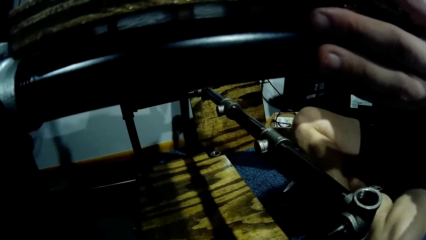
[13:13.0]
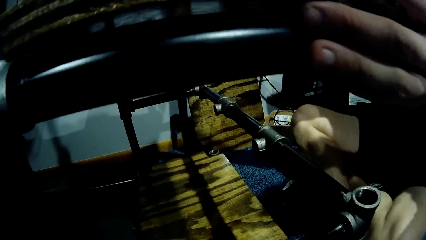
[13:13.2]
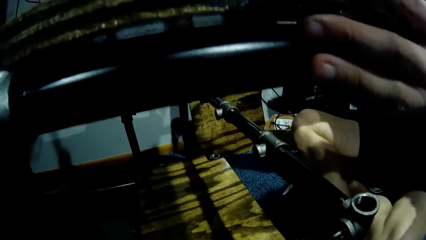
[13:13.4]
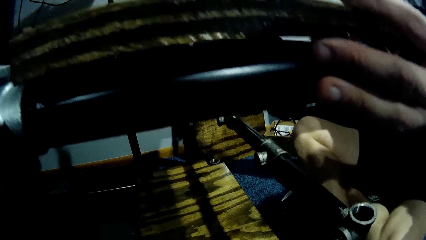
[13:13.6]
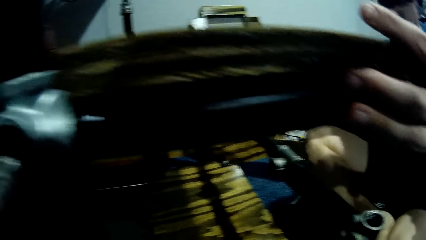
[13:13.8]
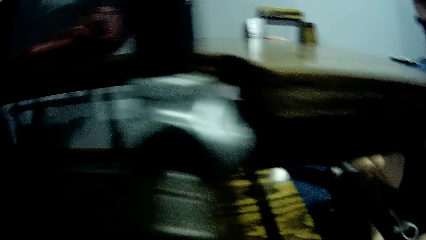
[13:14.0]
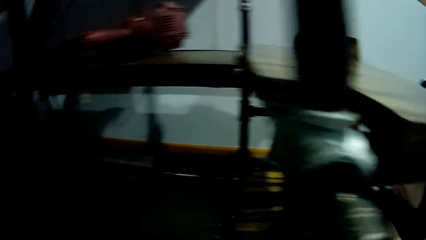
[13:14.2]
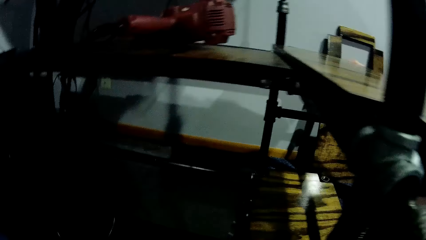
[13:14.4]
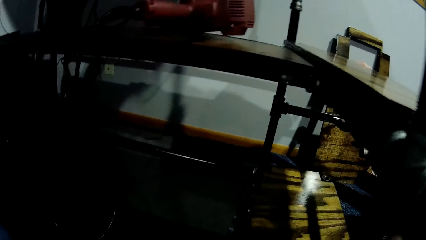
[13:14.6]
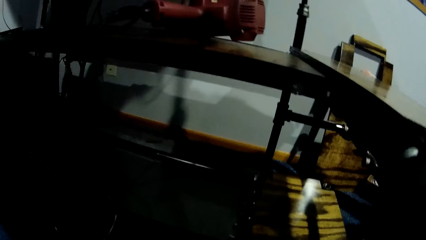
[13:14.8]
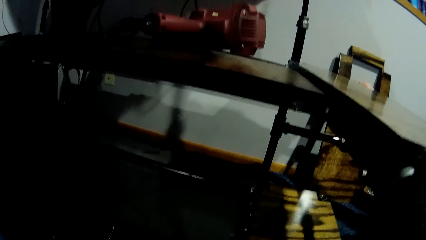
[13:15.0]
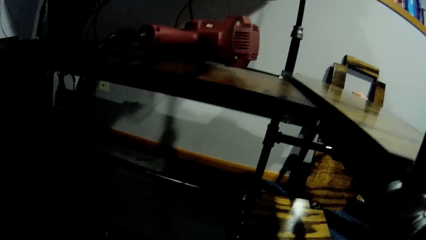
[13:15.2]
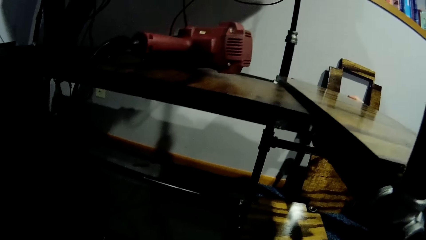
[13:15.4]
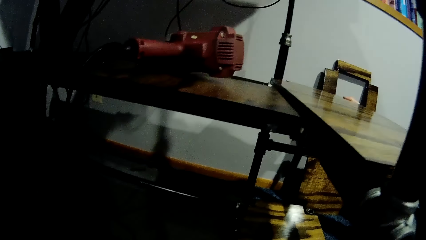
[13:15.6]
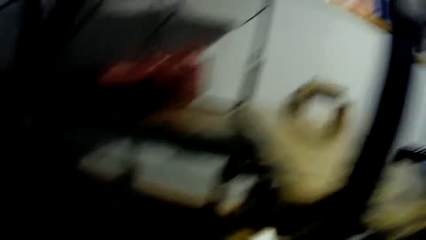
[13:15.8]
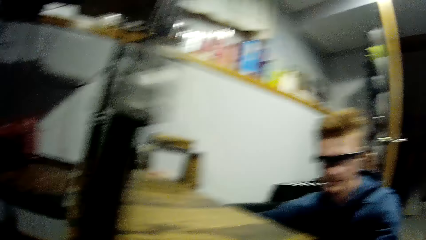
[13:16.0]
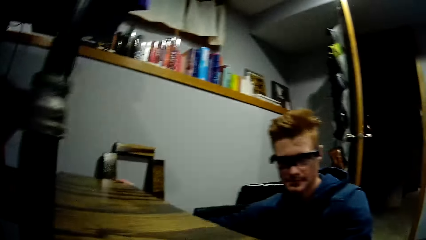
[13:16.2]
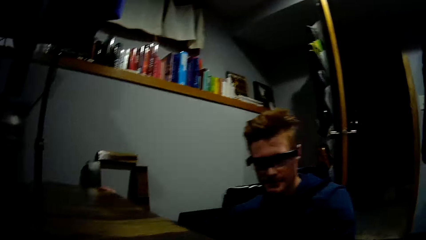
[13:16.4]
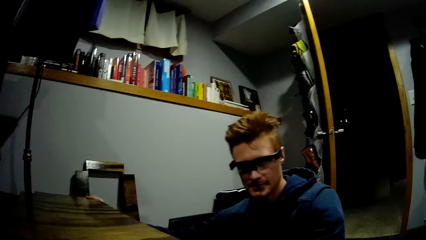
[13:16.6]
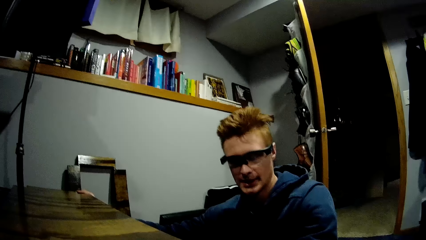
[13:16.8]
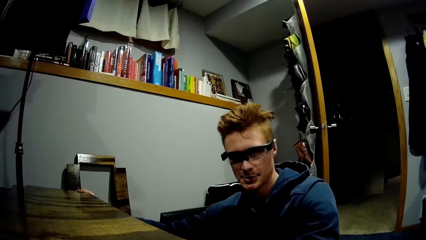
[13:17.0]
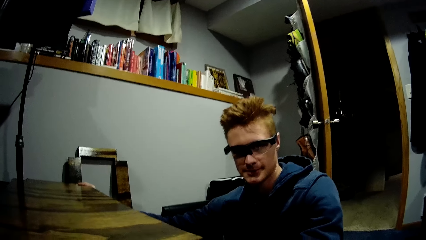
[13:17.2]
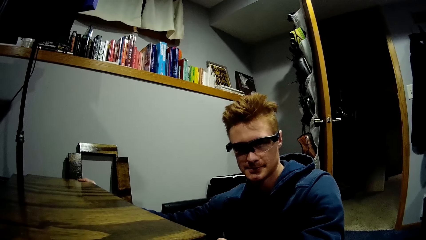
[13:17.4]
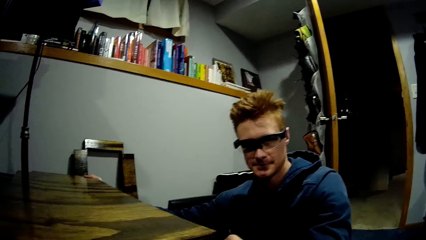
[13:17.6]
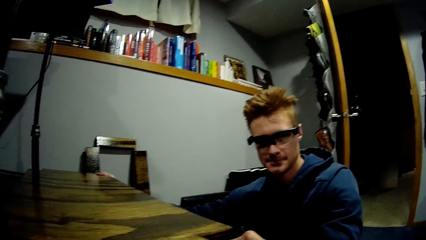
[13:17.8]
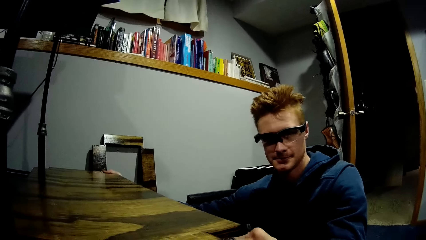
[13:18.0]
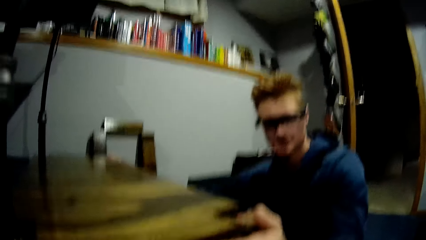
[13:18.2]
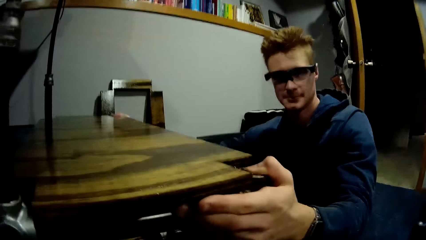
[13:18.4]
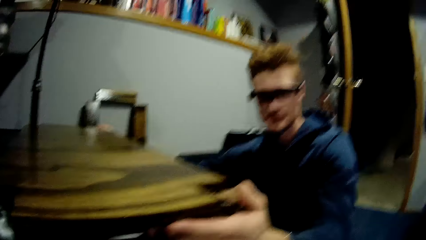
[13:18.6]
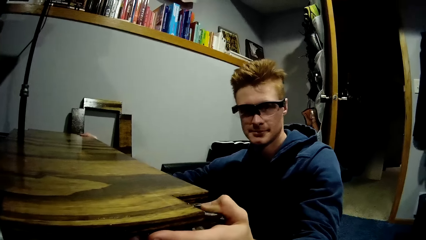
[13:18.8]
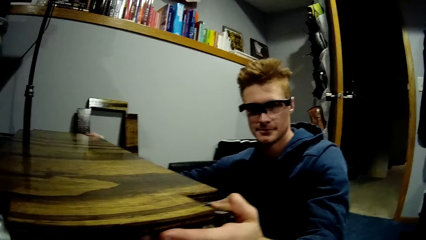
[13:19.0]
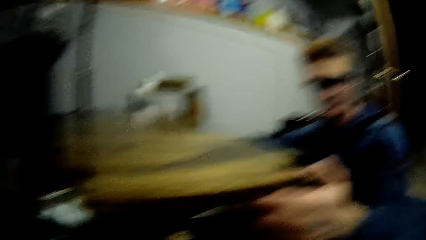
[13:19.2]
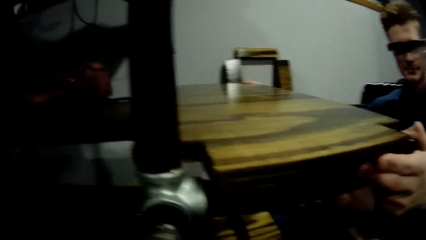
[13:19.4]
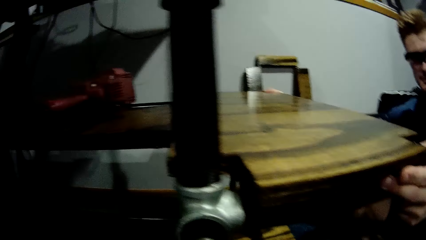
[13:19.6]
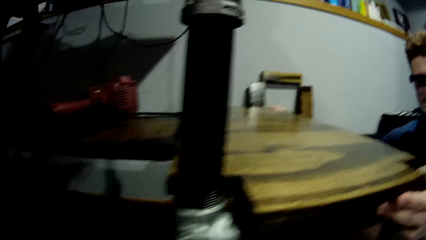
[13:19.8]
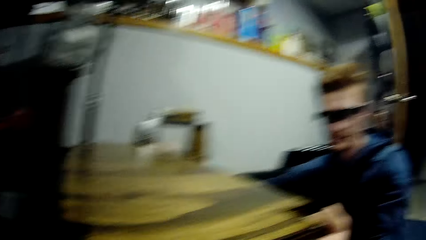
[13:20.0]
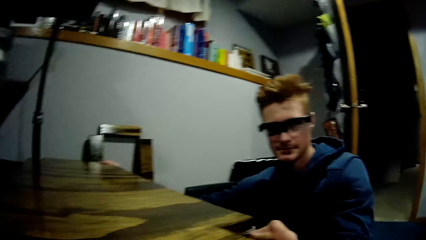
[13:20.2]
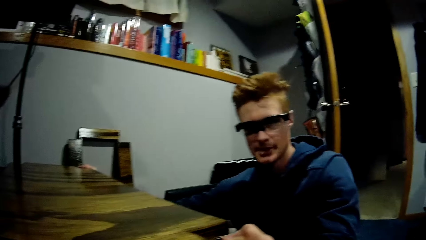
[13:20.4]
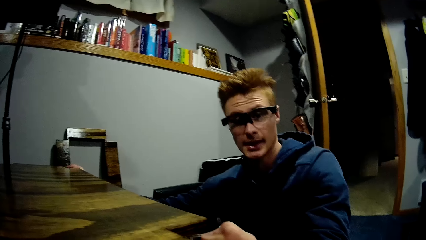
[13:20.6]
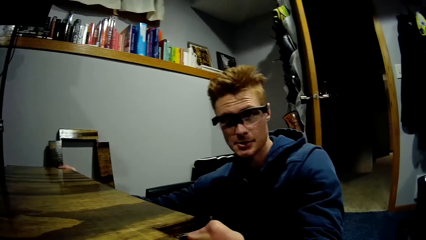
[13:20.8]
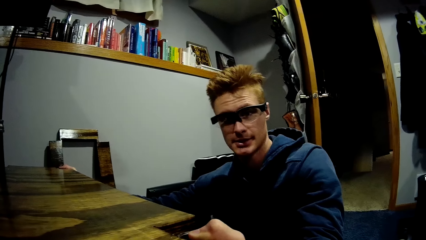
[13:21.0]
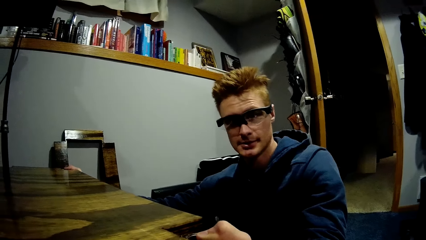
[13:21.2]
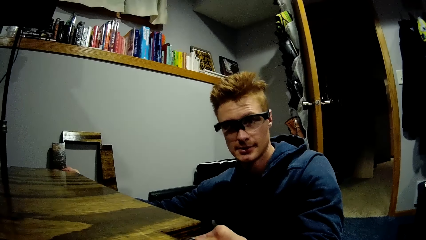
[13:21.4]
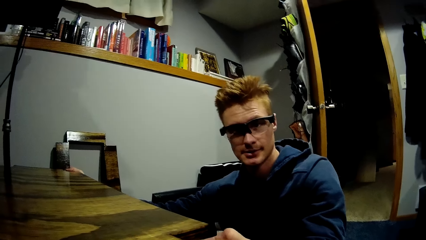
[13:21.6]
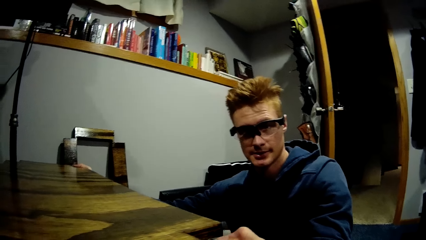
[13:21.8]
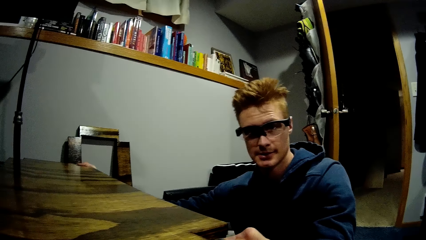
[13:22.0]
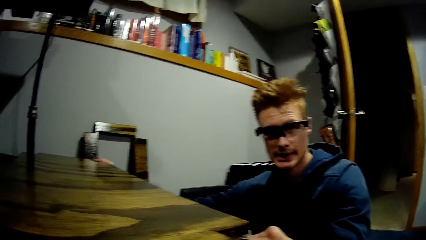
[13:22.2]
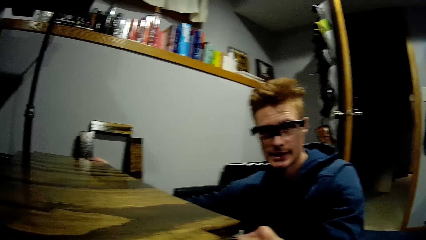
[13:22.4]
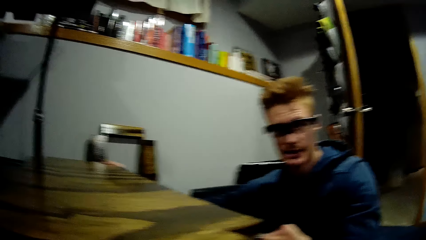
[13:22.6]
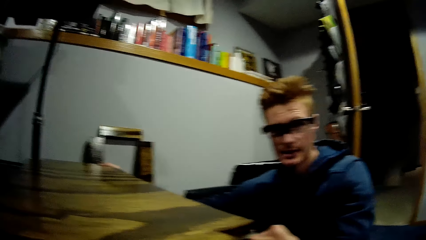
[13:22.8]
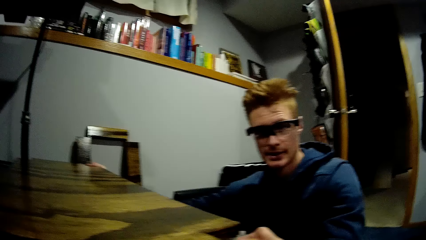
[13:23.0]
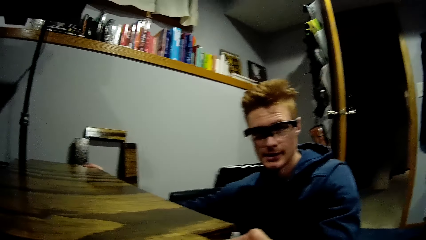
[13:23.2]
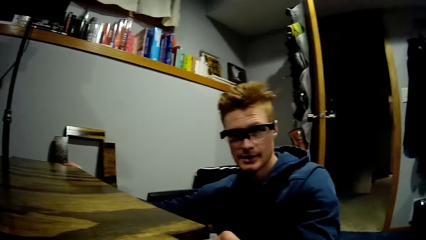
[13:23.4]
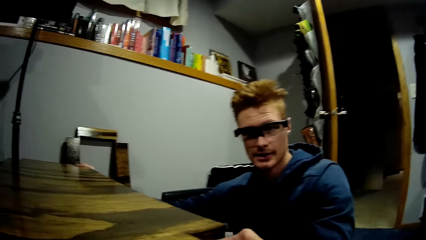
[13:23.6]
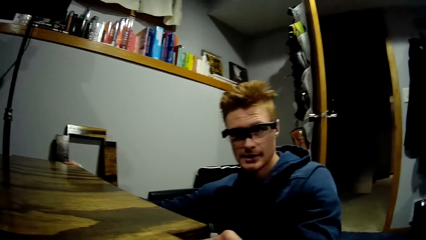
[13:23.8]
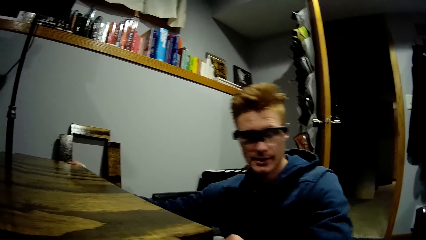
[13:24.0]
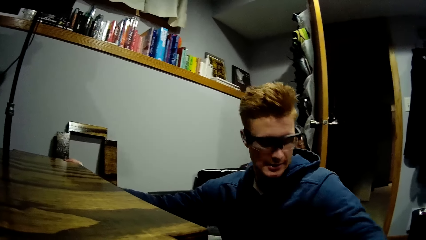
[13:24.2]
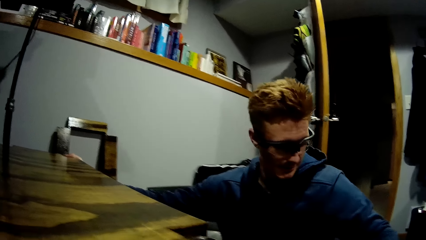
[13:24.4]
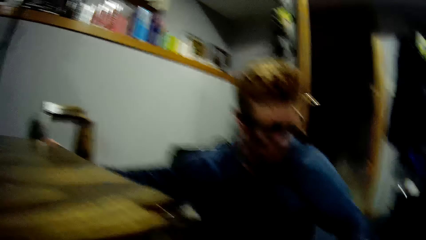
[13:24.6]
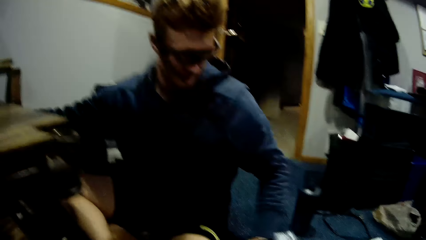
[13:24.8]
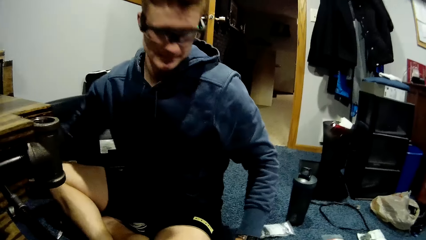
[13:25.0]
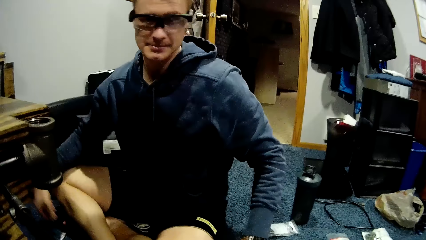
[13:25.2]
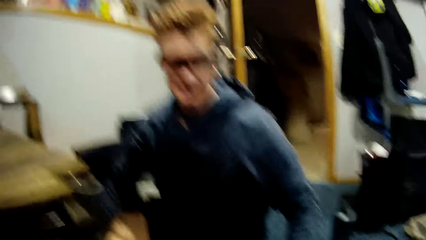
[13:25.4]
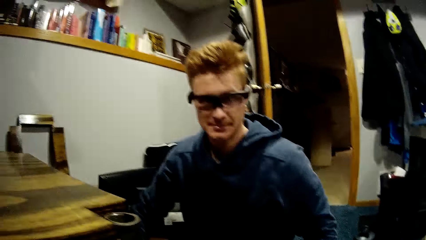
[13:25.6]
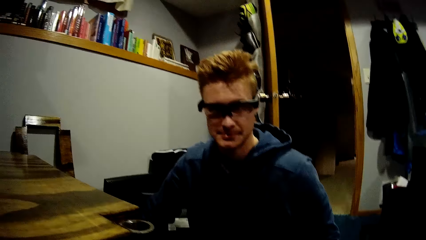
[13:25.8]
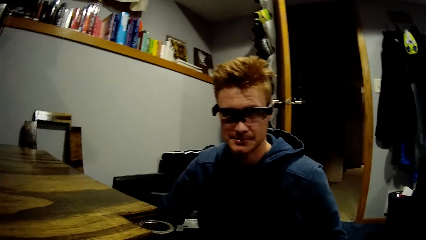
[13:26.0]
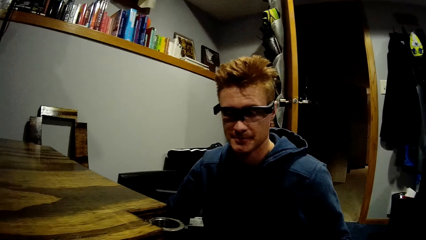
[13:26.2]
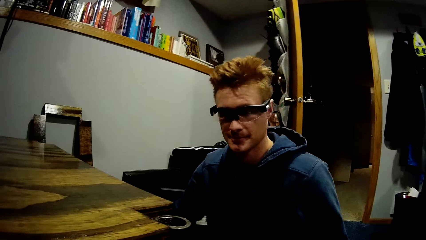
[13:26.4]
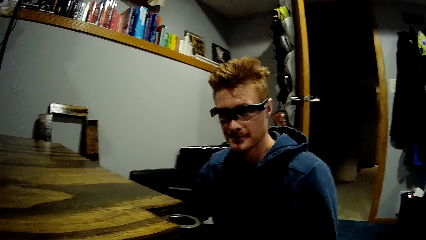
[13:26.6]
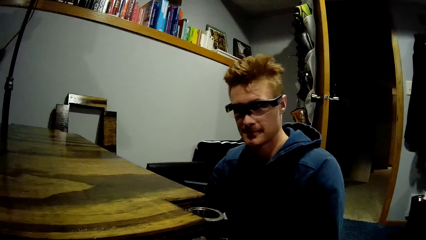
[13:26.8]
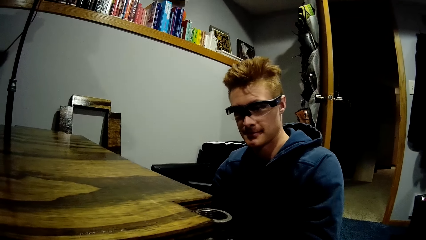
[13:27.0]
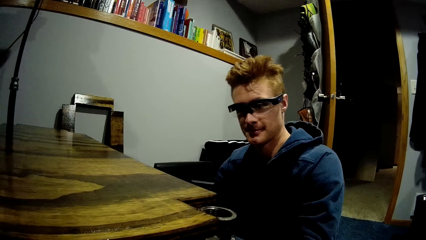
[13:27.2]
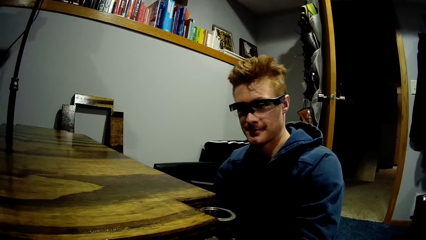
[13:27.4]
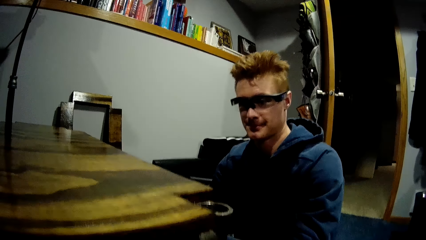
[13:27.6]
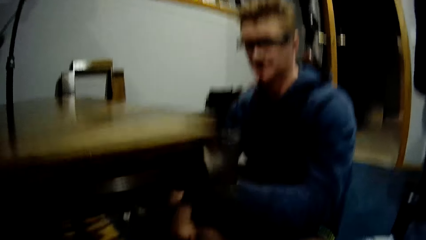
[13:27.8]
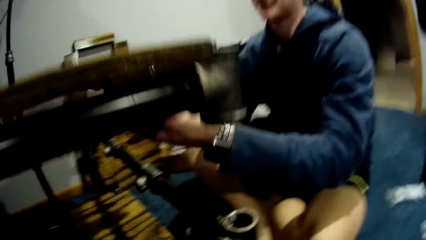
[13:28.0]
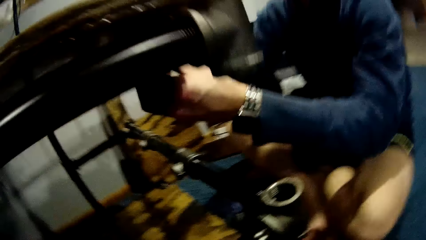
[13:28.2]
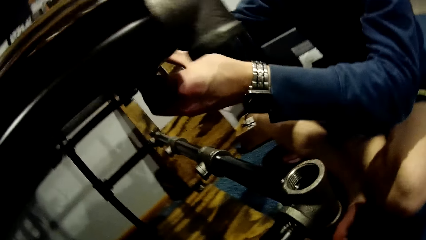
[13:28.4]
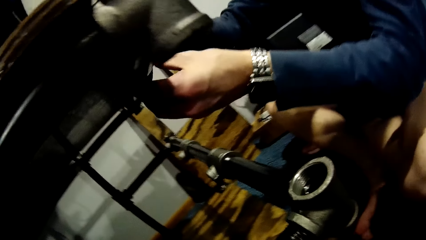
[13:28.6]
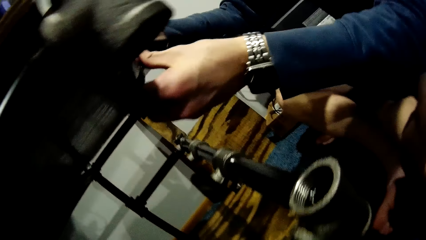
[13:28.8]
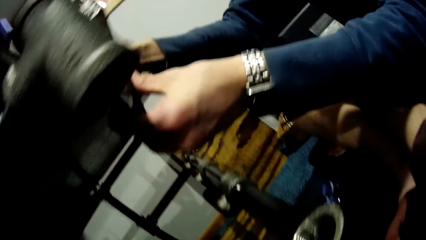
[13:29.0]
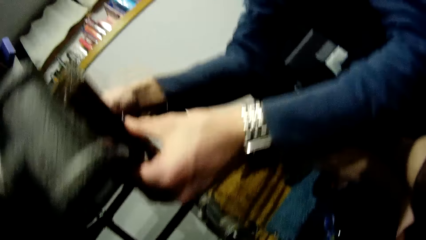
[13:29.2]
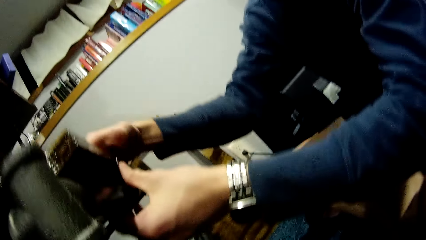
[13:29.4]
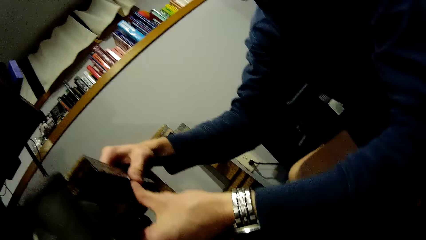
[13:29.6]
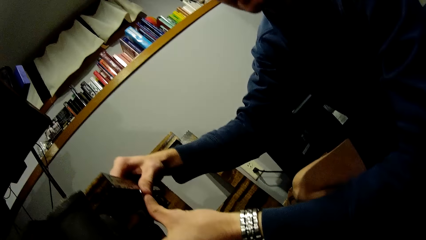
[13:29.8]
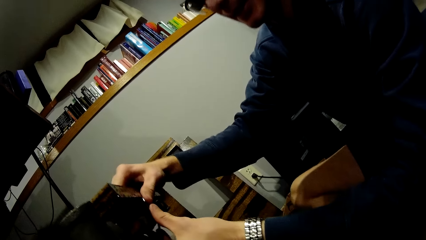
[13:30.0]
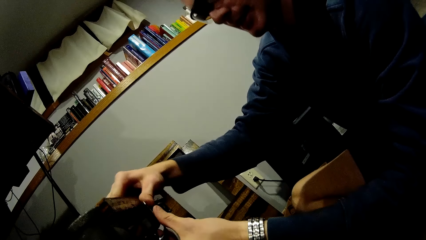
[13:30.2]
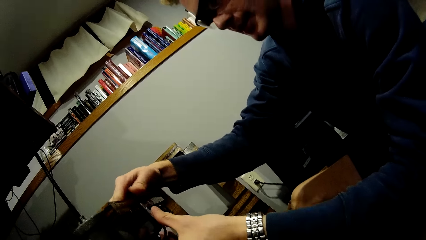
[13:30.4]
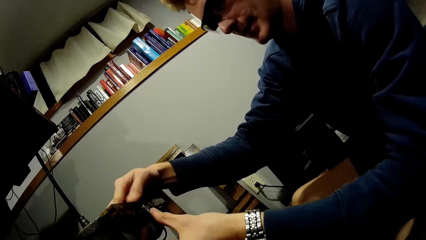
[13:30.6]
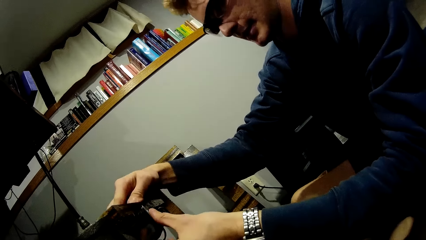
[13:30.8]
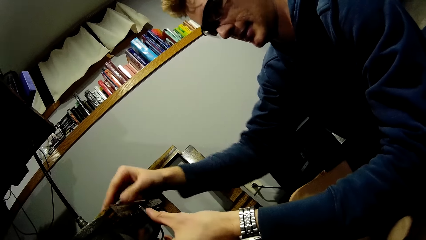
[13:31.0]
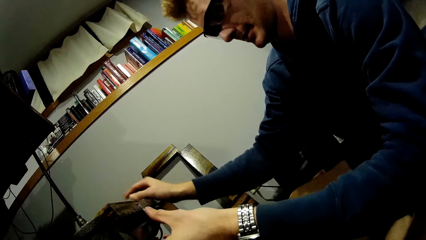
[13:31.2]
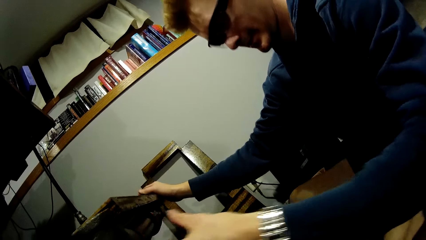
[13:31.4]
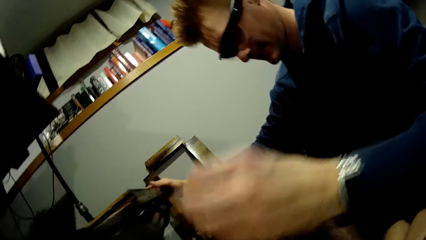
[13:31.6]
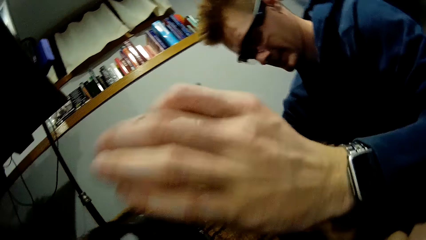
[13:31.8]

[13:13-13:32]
The camera wearer places her left hand beneath the car lift. A man stares and talks. The man holds the plank to the car lift with a clip and fixes the hinge.
